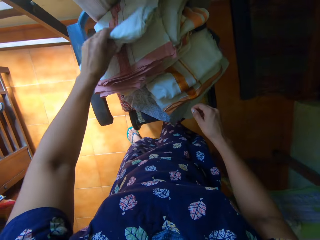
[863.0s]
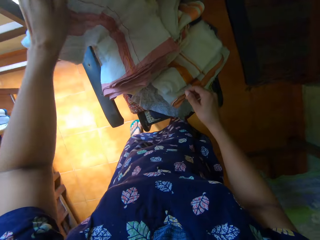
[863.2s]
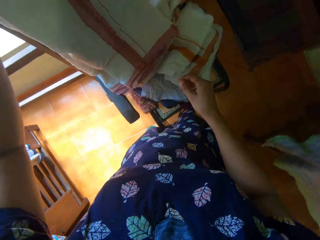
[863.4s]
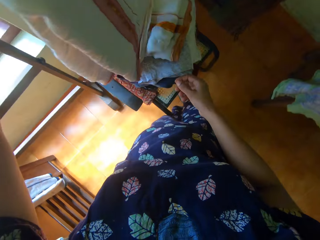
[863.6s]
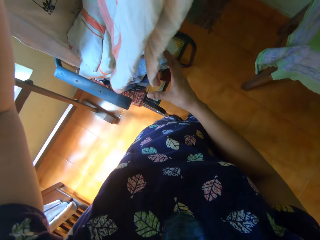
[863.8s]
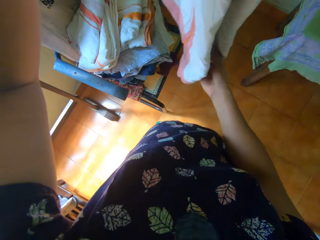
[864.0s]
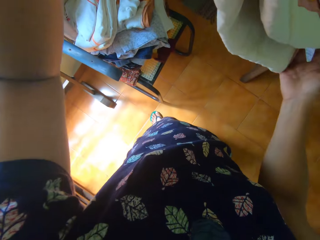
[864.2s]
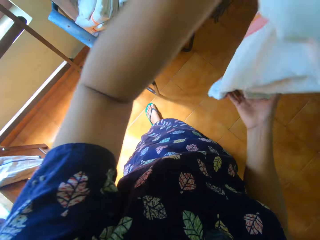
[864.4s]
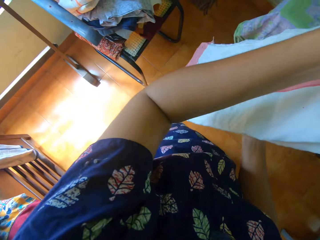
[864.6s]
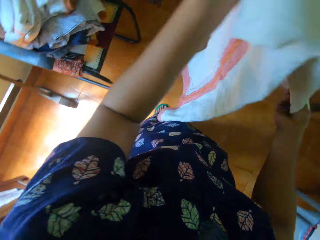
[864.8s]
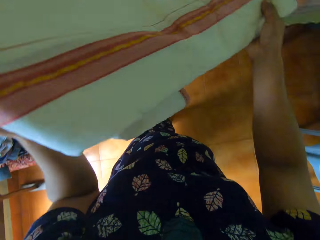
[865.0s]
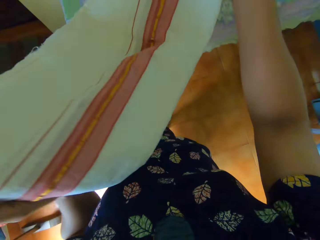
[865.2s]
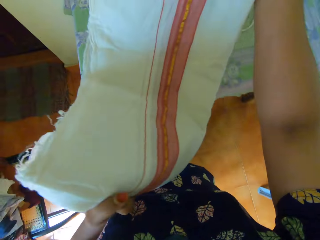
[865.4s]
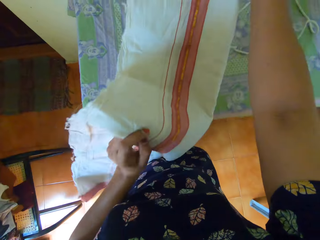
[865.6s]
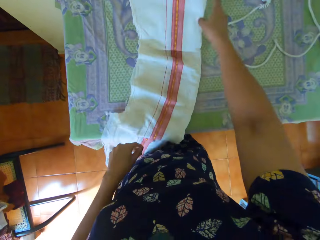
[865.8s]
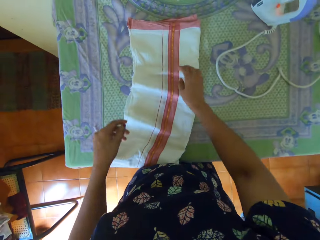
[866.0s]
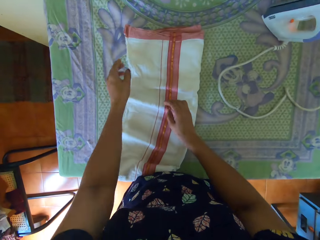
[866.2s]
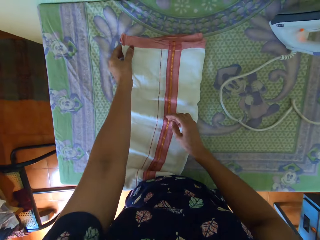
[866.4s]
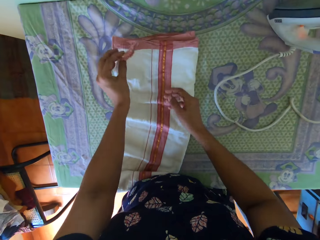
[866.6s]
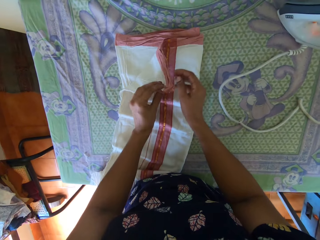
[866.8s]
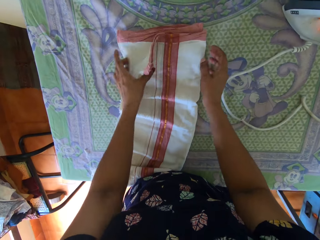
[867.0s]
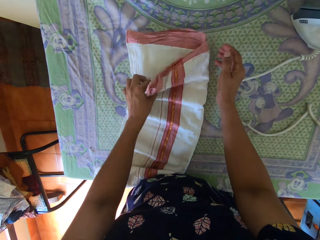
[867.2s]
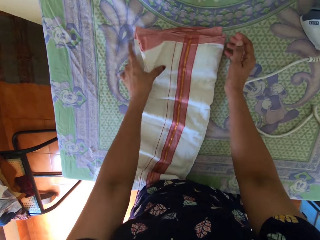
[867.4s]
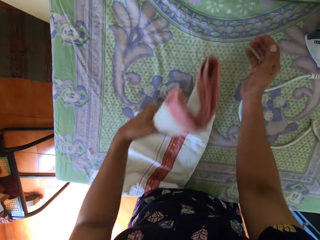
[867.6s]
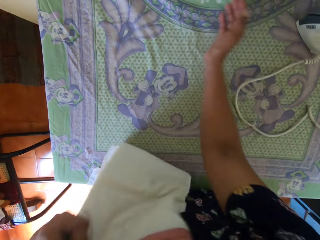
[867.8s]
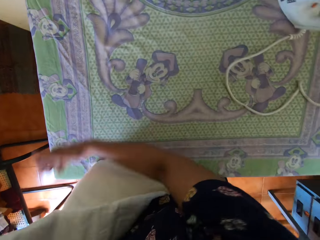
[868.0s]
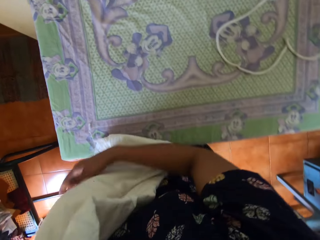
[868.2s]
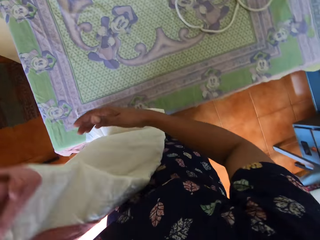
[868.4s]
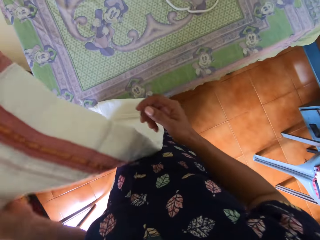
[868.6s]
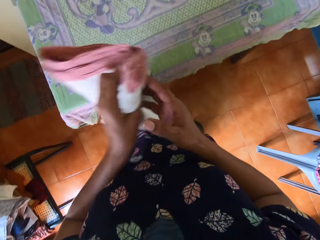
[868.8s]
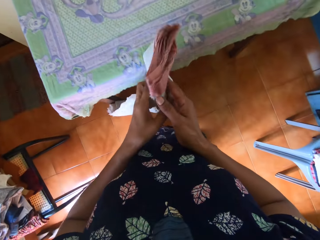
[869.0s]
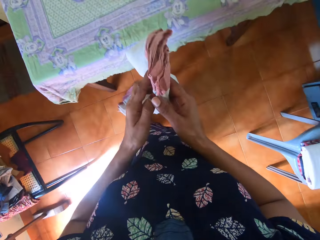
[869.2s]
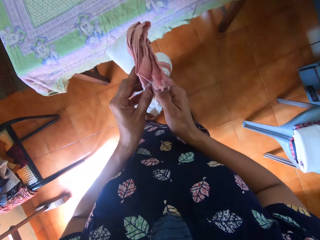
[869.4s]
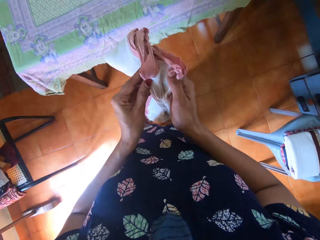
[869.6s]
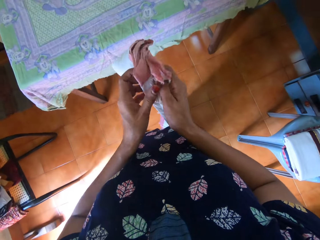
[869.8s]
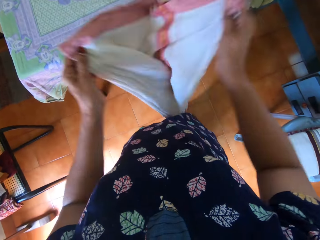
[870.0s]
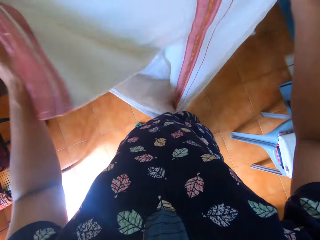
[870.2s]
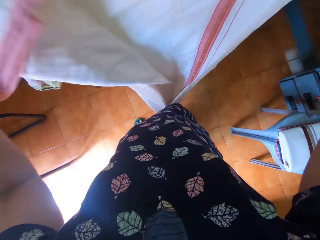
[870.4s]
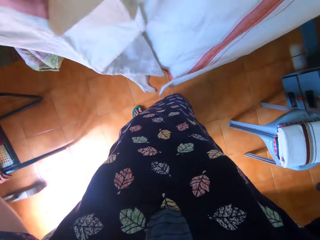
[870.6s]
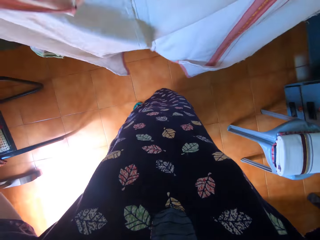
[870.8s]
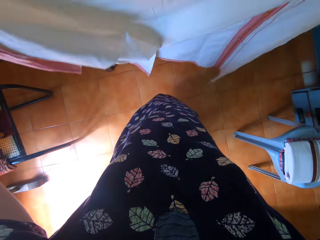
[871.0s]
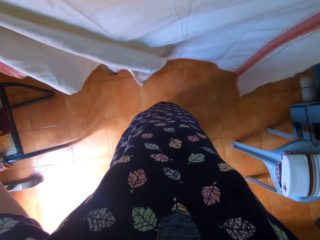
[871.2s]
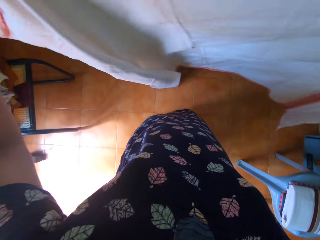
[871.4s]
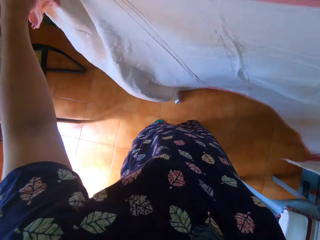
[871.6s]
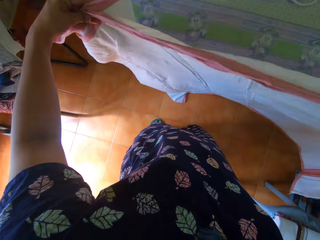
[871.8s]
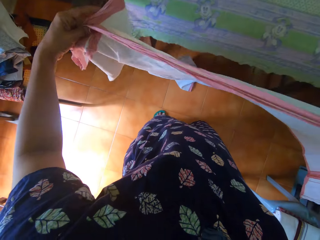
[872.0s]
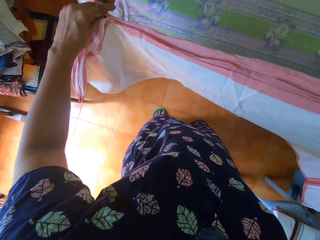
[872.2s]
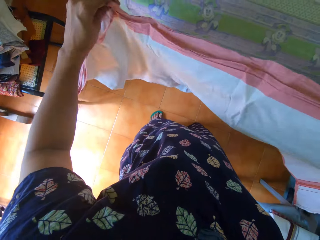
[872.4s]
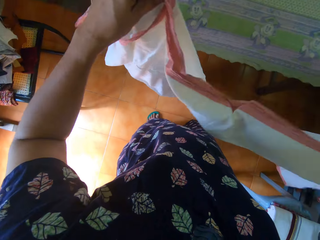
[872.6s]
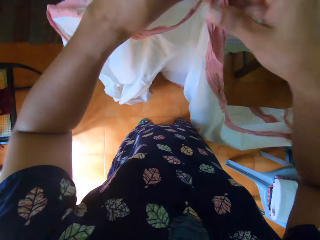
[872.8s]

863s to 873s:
The camera wearer picks up the piece of cloth from a plastic chair with her left hand. She holds the piece of cloth with both hands. She places the piece of cloth on the table. She unfolds the cloth. She picks up the piece of cloth with her left hand. She wipes the table. She unfolds the piece of cloth.

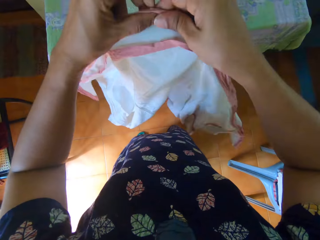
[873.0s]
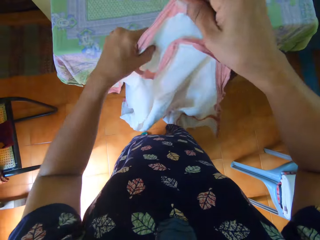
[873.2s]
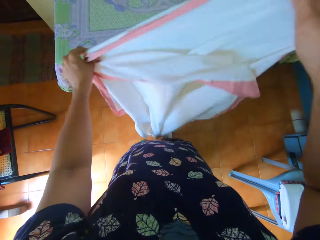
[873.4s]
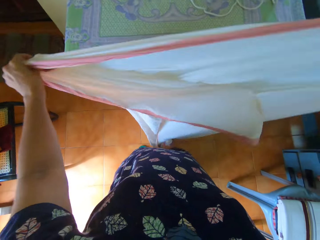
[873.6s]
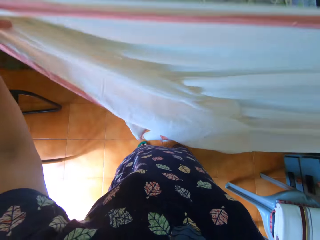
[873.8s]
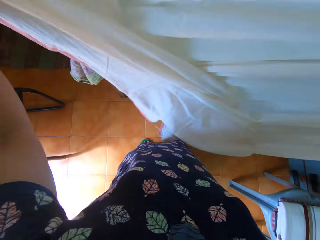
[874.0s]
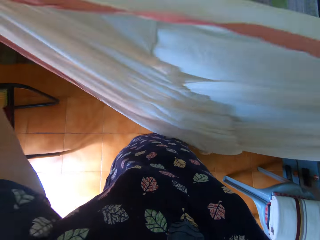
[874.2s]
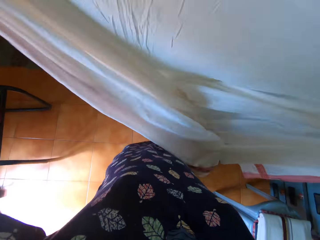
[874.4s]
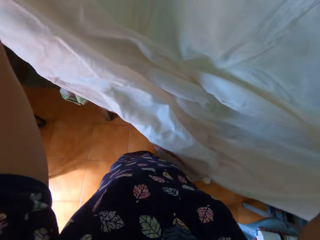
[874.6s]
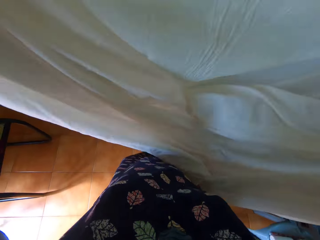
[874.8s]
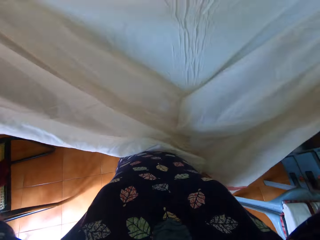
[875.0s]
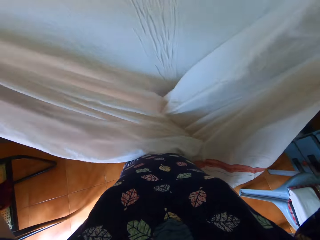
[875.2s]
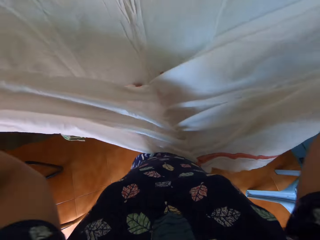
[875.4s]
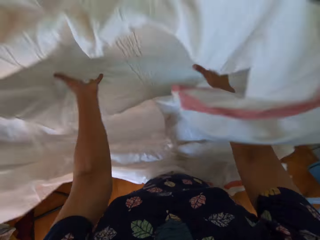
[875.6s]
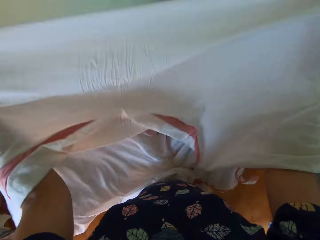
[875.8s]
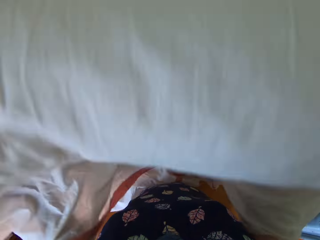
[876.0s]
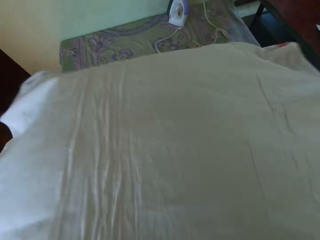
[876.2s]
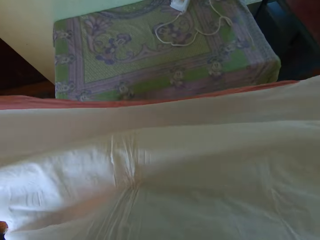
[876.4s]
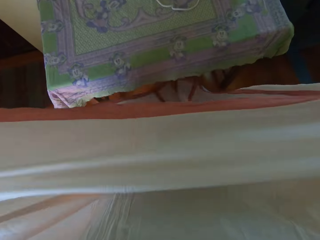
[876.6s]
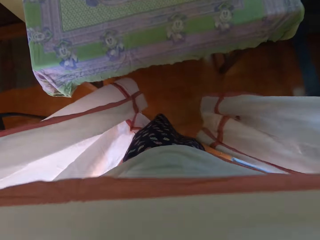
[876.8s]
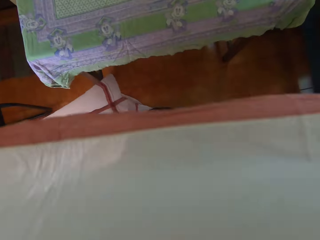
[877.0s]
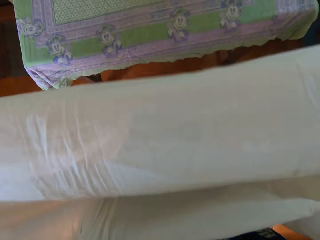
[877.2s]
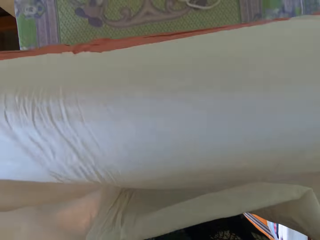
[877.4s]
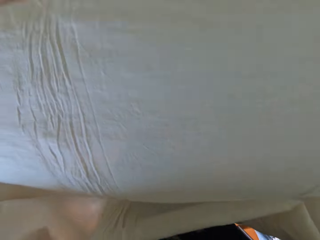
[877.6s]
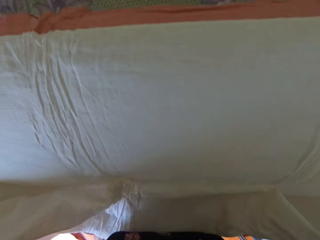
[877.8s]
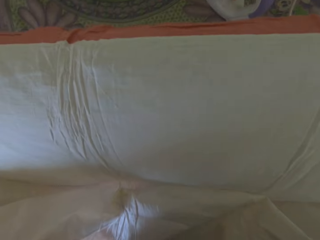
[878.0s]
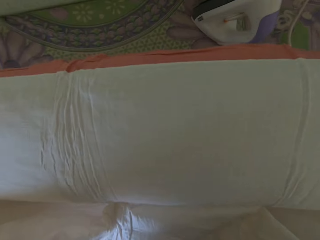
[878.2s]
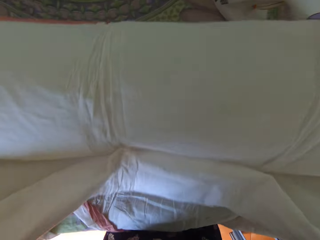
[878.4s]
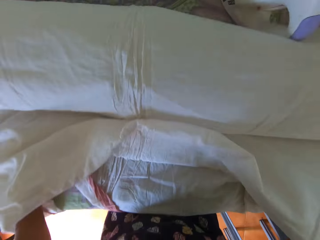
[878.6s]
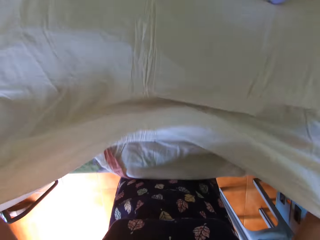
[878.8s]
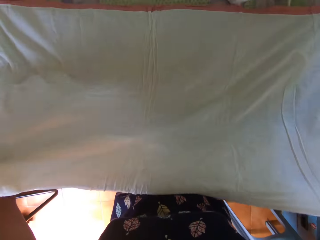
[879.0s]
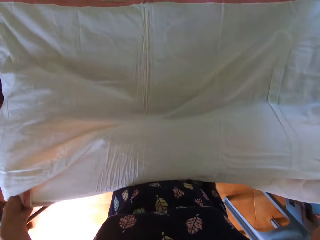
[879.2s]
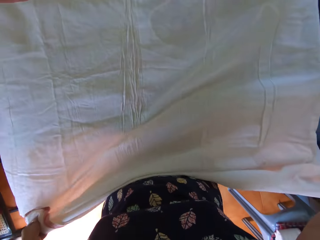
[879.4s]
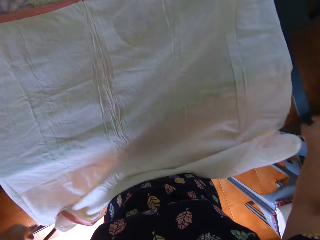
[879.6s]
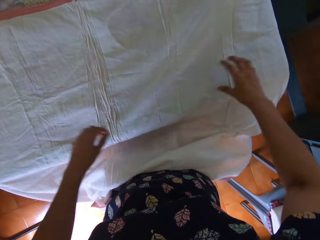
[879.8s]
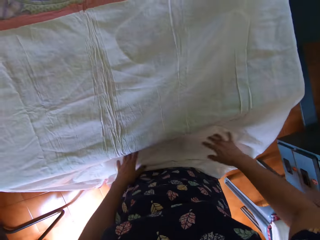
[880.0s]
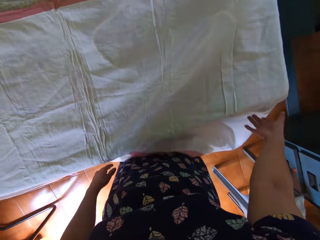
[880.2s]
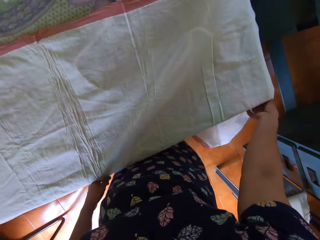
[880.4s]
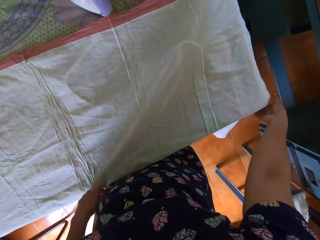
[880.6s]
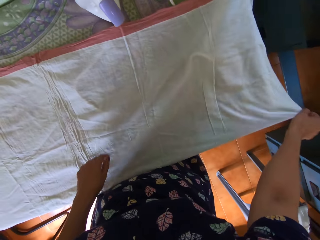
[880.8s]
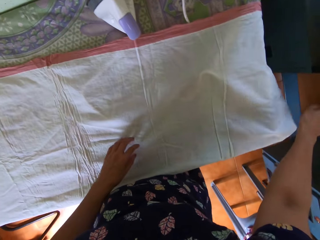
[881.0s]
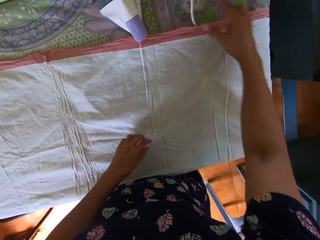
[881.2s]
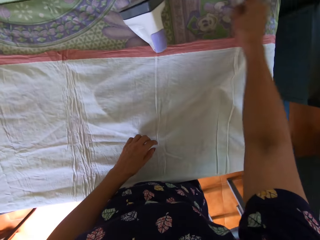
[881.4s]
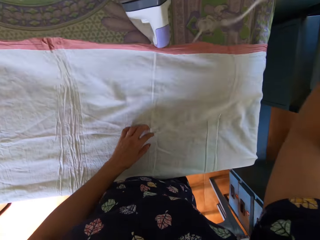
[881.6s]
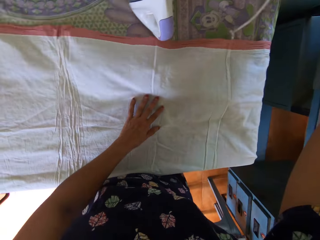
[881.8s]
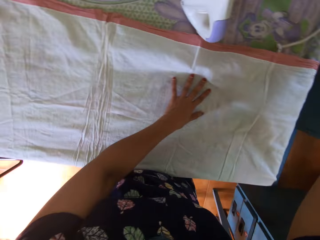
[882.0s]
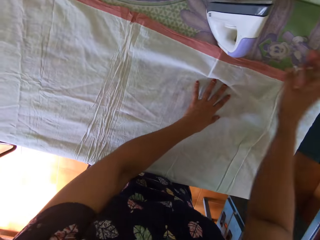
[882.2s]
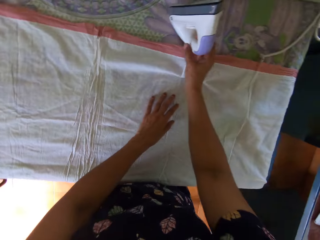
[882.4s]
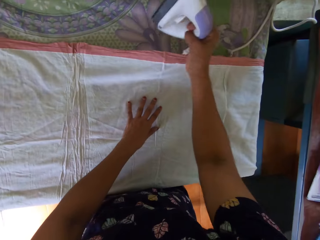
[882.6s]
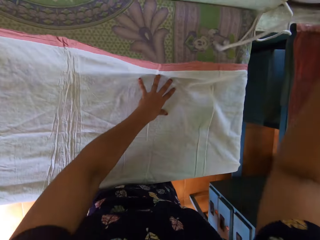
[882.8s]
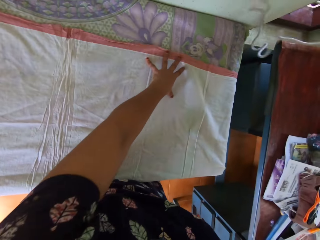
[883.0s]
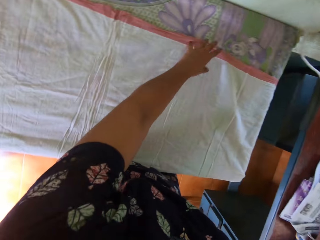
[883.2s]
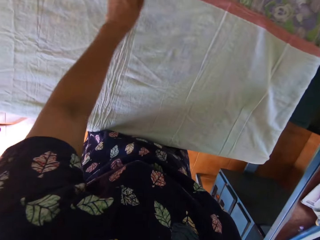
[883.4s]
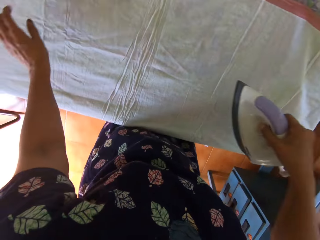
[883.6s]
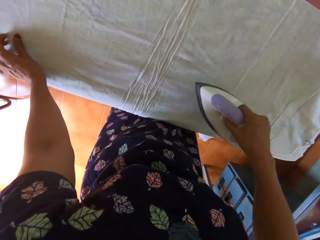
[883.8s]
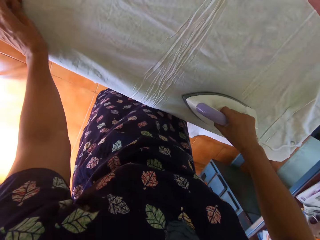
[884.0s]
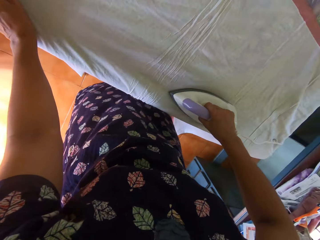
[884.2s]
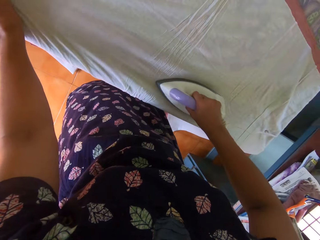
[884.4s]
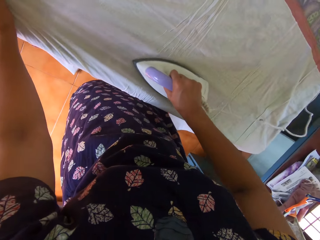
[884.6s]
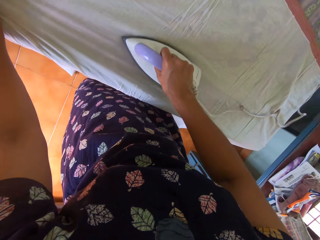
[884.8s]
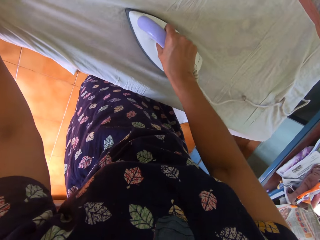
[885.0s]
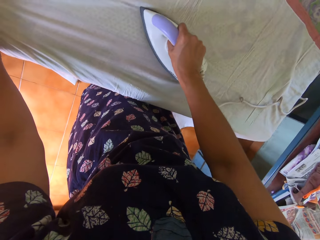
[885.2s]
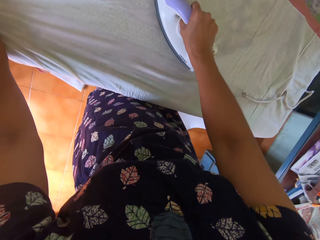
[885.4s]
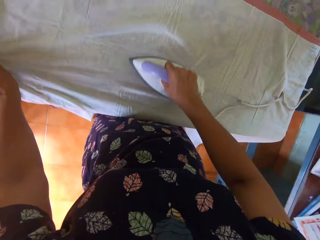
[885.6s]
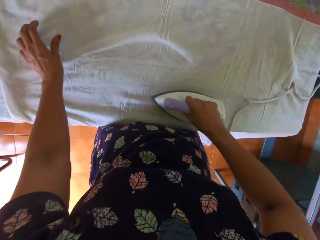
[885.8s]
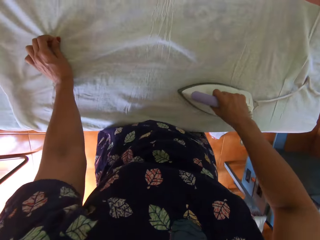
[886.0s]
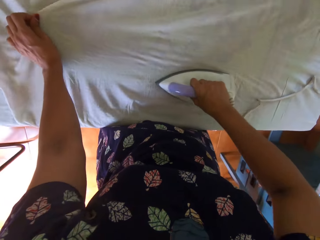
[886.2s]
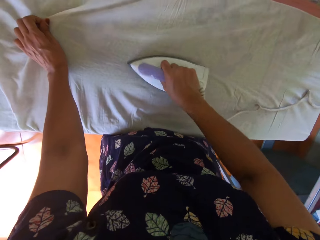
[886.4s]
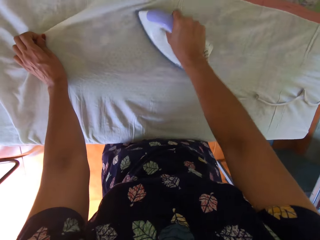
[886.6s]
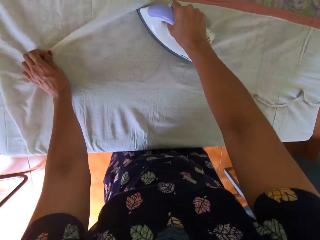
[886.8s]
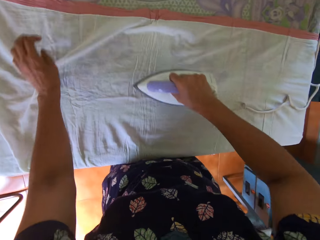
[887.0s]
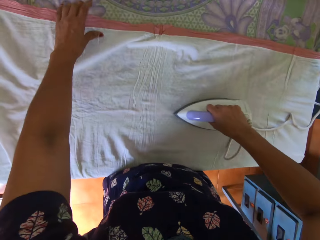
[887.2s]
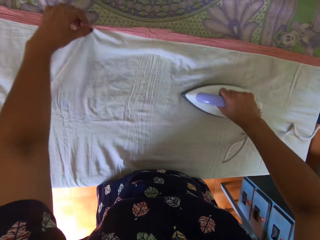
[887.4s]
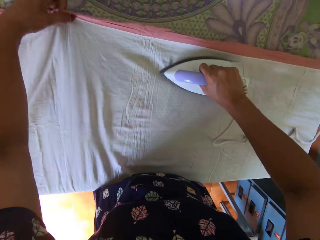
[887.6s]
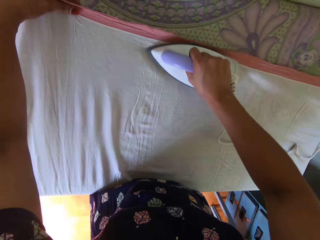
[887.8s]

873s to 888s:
The camera wearer spreads the piece of cloth with both hands. She places the piece of cloth on the table. She moves the iron cable. She picks up the pressing iron from the table with her right hand. She irons the piece of cloth on the table.
